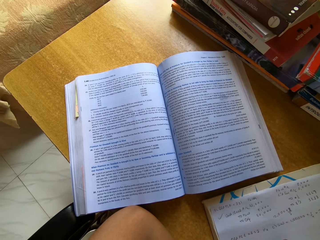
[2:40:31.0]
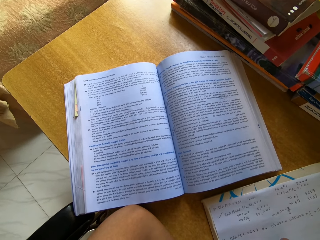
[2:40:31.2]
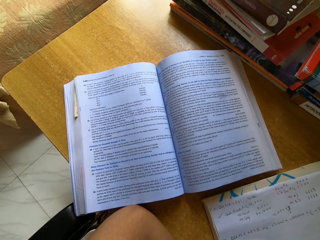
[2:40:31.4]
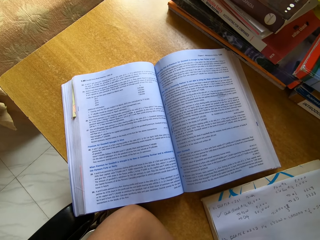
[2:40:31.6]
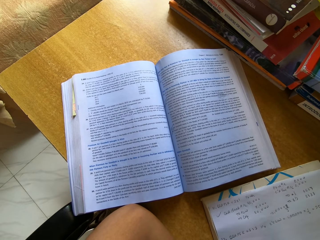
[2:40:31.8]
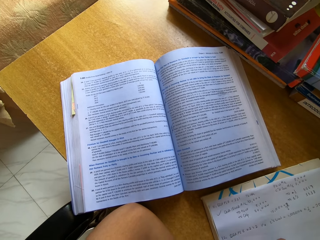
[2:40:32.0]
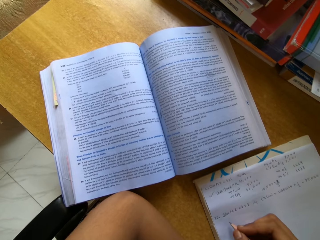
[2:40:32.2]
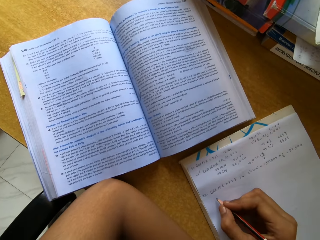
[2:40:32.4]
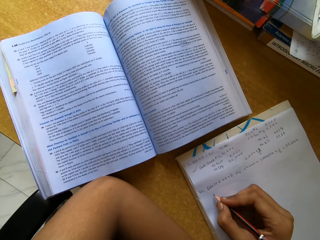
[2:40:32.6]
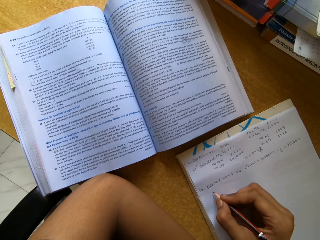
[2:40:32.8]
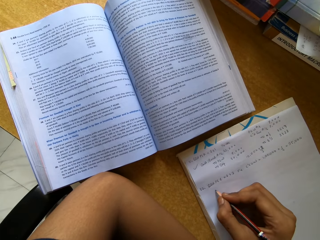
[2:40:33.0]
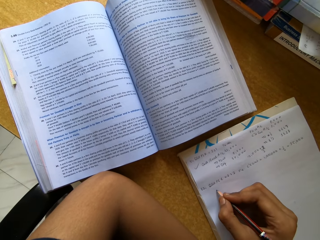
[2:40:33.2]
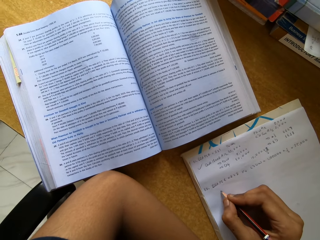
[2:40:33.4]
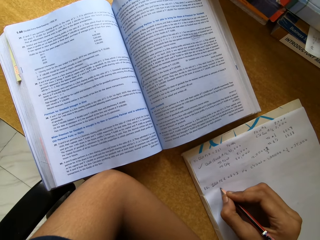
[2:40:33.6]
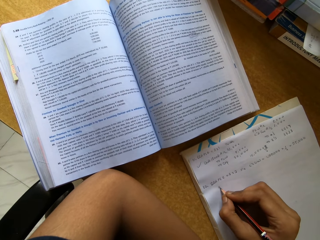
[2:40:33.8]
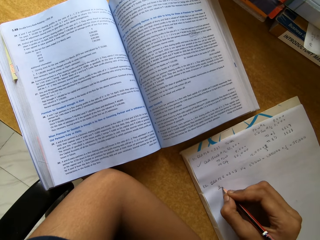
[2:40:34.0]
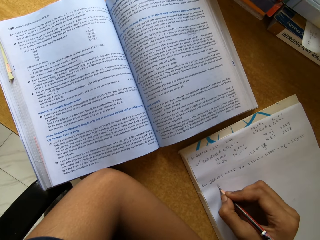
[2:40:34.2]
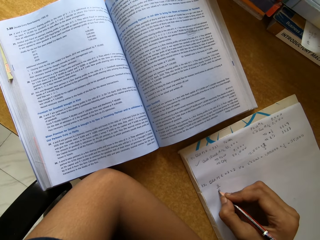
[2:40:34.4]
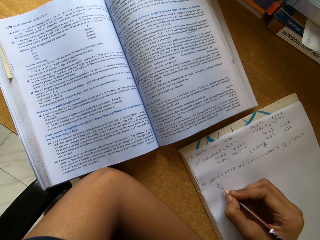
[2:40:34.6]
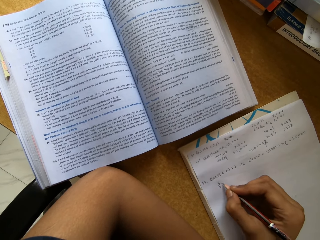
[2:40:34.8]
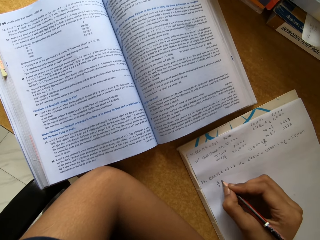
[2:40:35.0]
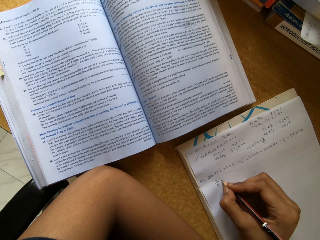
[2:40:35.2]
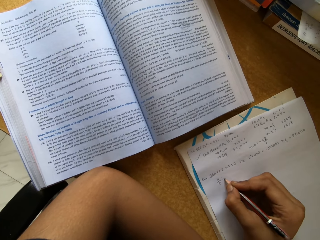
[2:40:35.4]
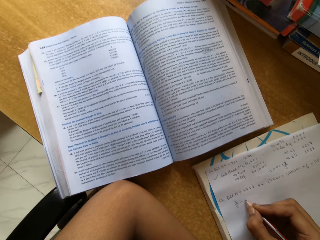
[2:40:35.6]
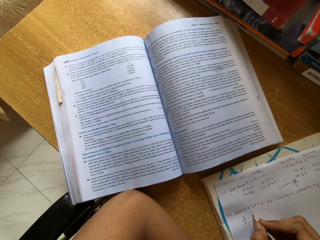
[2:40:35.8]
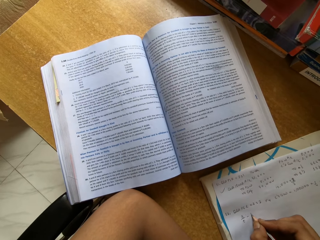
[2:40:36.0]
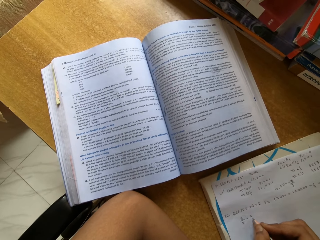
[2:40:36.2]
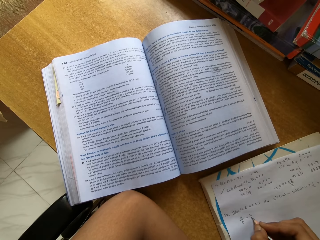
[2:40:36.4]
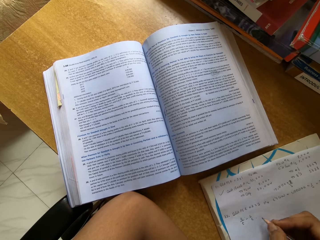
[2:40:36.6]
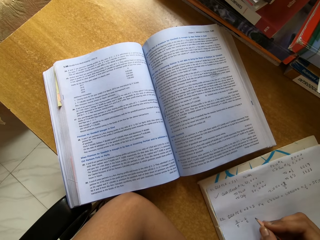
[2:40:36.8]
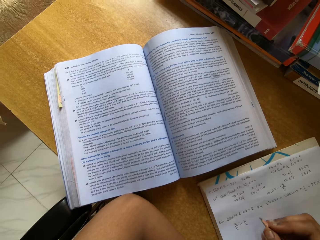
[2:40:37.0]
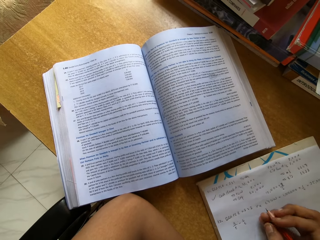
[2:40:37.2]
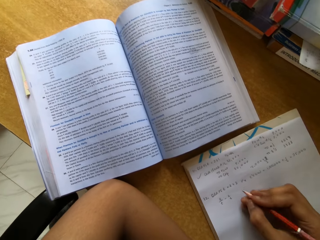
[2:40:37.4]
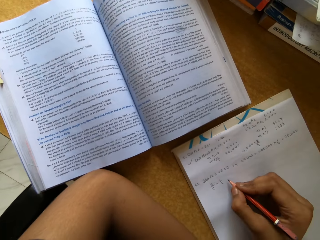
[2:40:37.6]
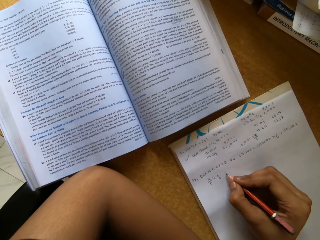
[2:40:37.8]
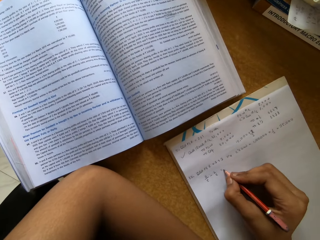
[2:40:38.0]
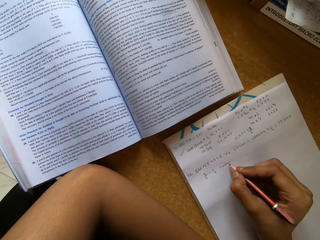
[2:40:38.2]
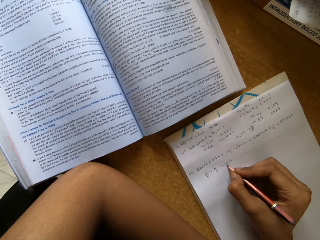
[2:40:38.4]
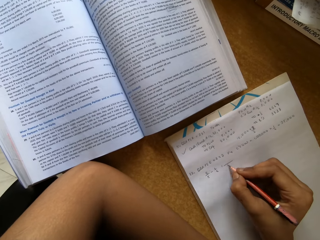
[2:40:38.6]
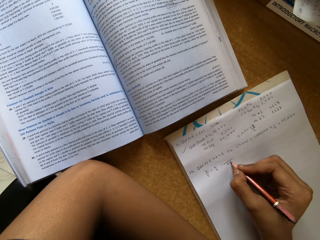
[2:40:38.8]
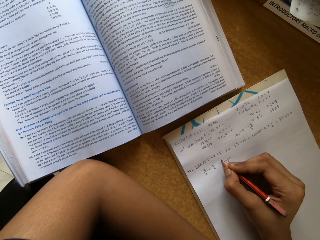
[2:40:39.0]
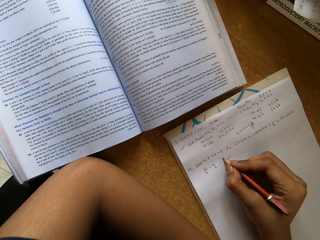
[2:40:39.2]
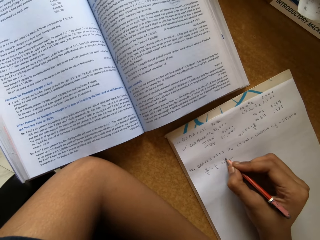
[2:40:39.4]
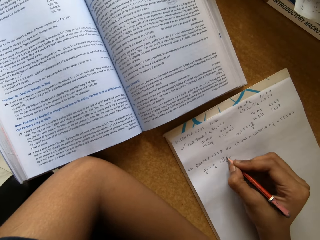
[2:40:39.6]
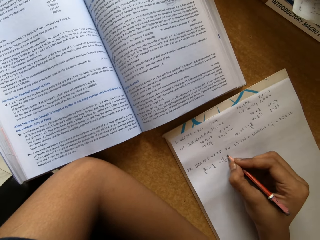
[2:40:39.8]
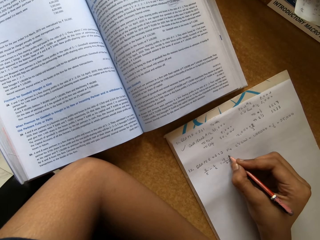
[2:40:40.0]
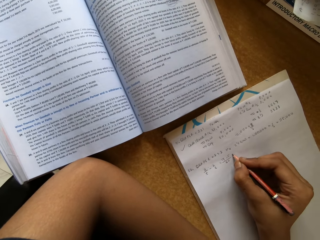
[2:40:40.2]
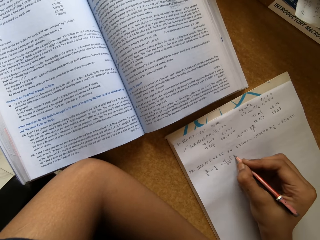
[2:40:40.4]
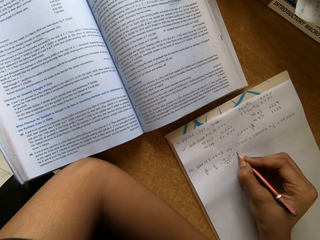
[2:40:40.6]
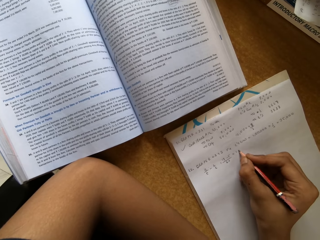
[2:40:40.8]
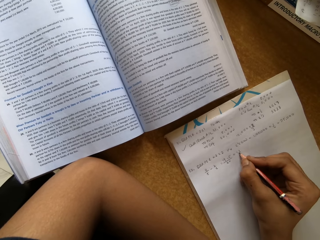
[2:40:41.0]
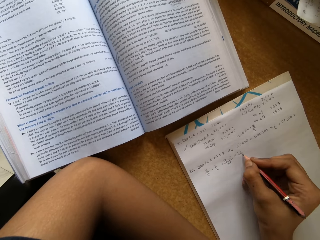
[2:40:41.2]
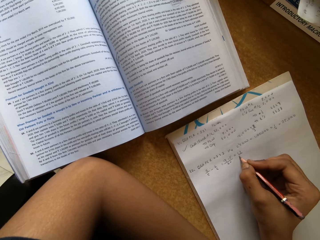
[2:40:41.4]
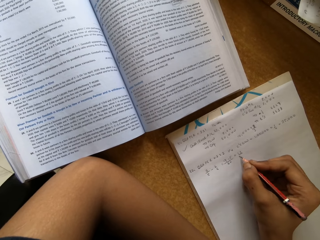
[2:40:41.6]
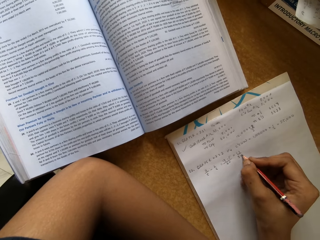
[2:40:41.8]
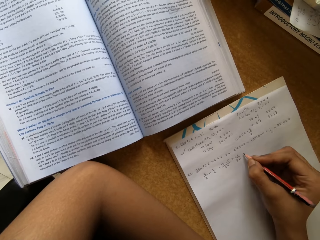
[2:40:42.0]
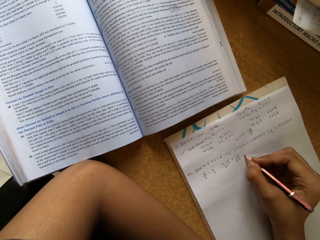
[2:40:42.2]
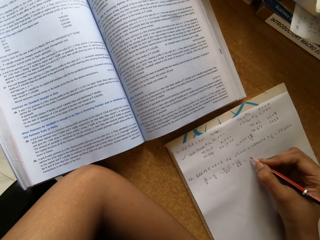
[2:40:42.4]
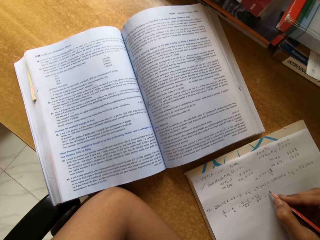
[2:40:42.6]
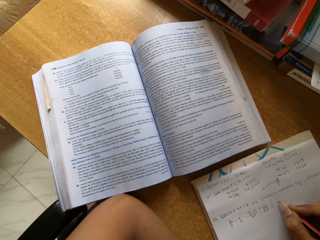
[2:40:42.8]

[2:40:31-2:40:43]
The camera wearer writes on a paper with a pencil. They write on the paper with the pencil again.

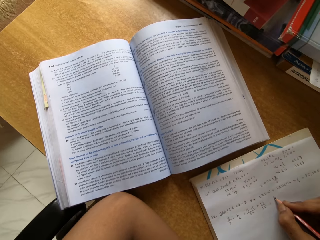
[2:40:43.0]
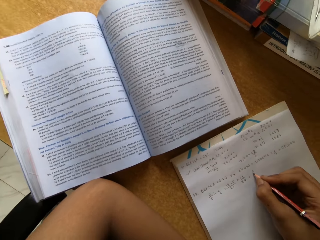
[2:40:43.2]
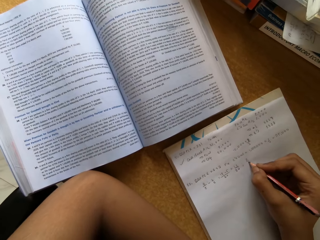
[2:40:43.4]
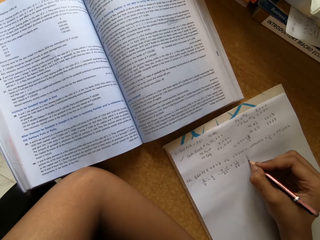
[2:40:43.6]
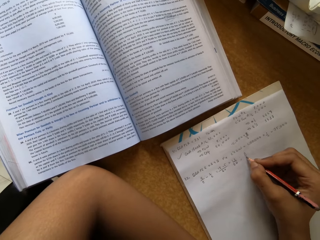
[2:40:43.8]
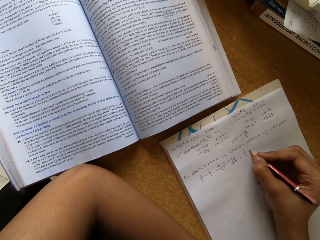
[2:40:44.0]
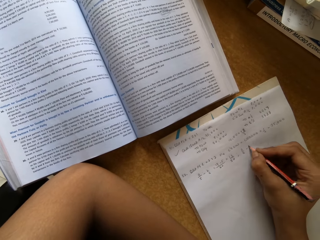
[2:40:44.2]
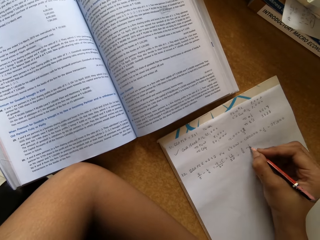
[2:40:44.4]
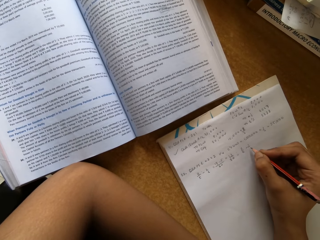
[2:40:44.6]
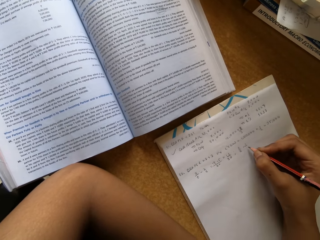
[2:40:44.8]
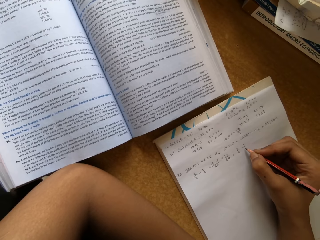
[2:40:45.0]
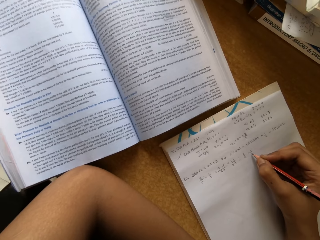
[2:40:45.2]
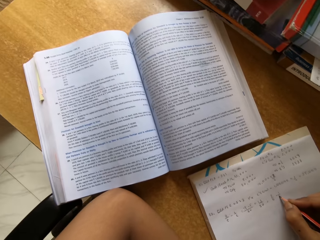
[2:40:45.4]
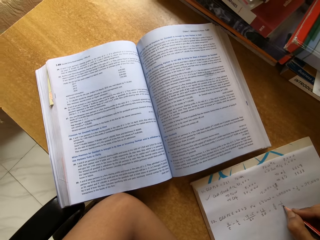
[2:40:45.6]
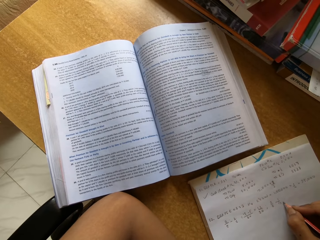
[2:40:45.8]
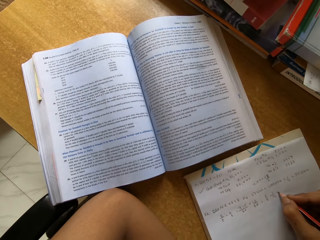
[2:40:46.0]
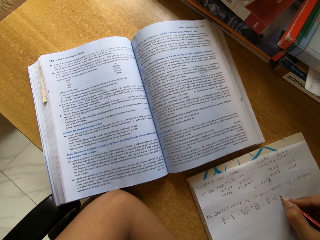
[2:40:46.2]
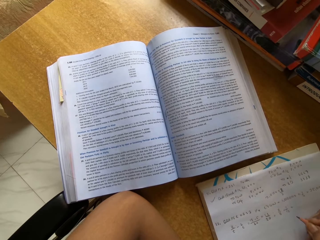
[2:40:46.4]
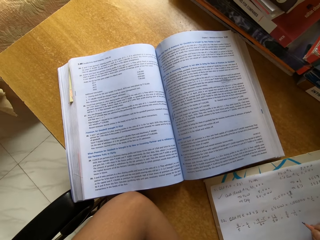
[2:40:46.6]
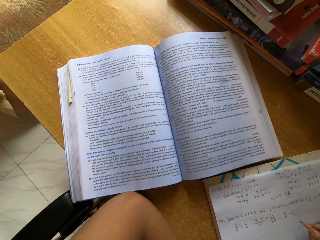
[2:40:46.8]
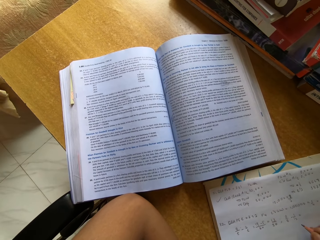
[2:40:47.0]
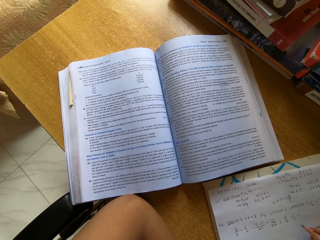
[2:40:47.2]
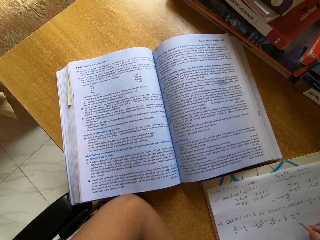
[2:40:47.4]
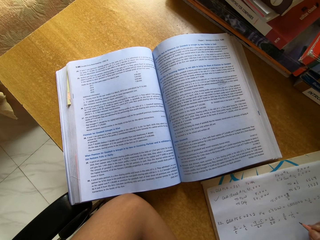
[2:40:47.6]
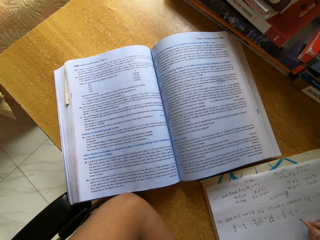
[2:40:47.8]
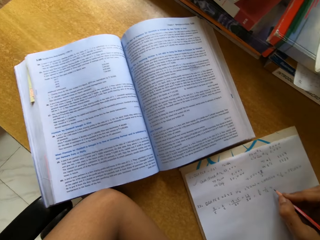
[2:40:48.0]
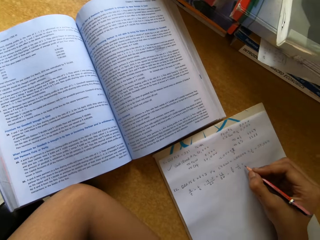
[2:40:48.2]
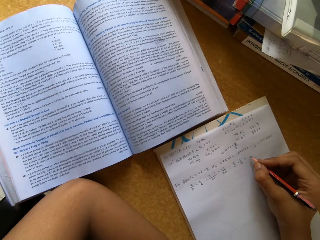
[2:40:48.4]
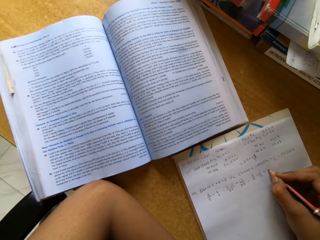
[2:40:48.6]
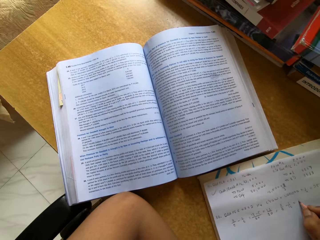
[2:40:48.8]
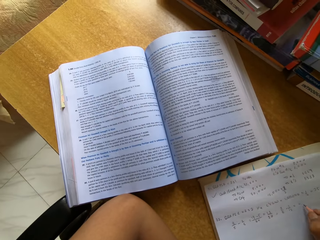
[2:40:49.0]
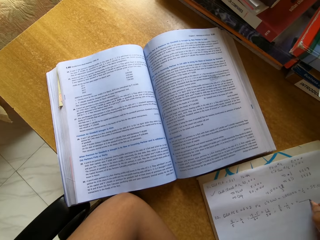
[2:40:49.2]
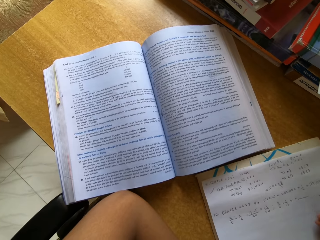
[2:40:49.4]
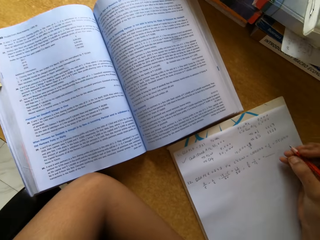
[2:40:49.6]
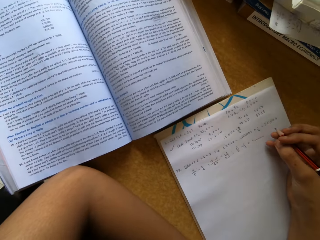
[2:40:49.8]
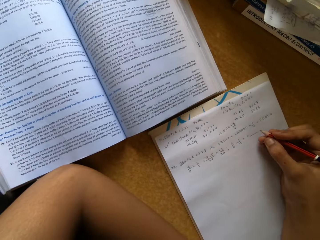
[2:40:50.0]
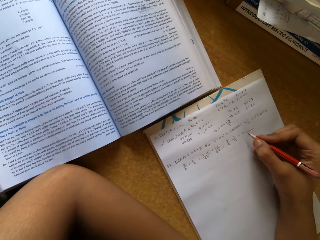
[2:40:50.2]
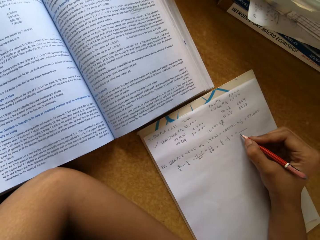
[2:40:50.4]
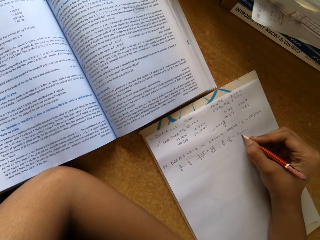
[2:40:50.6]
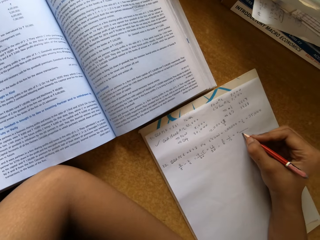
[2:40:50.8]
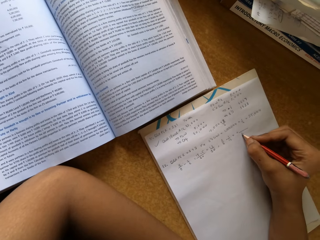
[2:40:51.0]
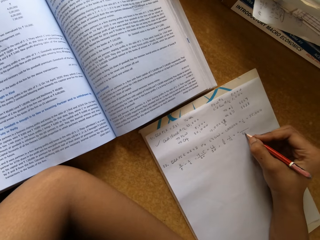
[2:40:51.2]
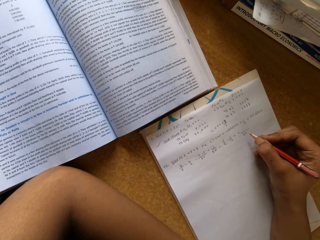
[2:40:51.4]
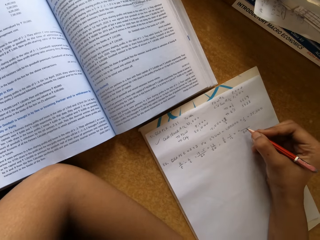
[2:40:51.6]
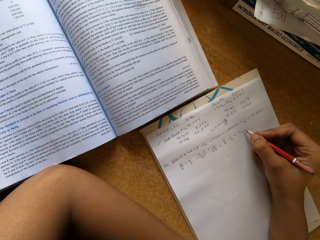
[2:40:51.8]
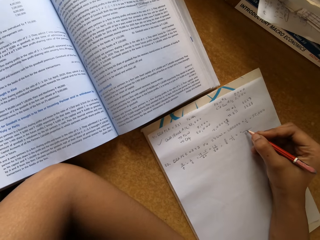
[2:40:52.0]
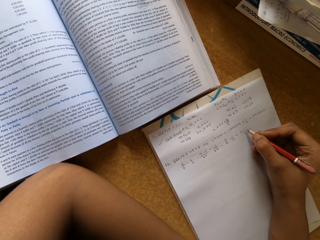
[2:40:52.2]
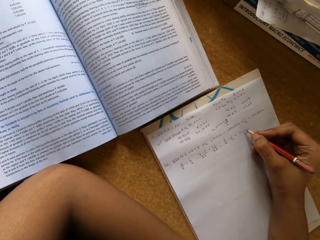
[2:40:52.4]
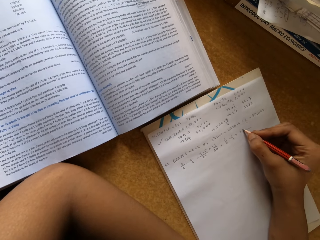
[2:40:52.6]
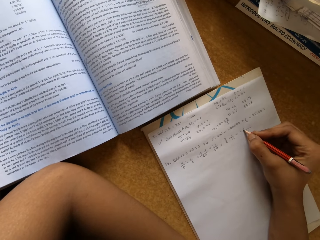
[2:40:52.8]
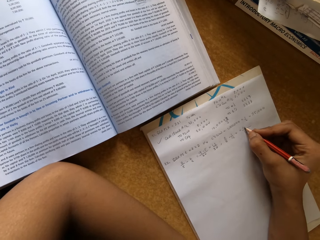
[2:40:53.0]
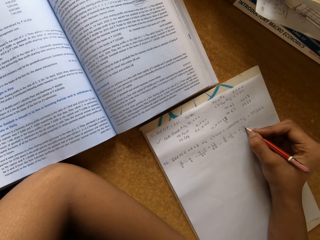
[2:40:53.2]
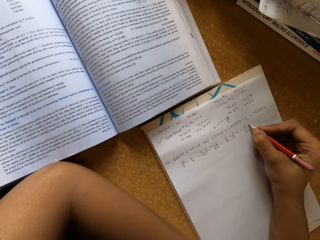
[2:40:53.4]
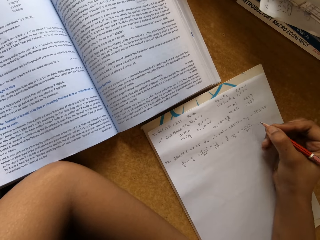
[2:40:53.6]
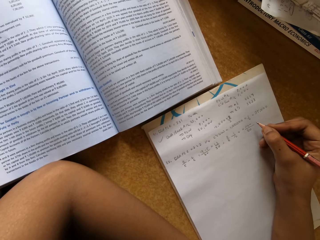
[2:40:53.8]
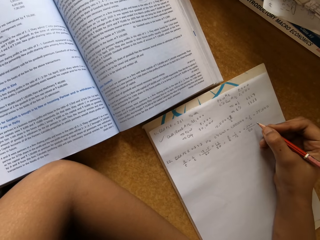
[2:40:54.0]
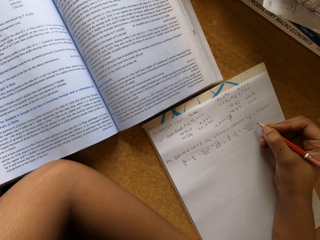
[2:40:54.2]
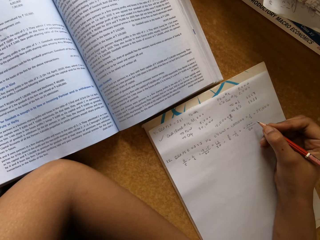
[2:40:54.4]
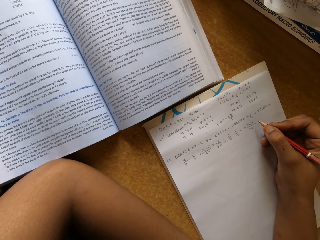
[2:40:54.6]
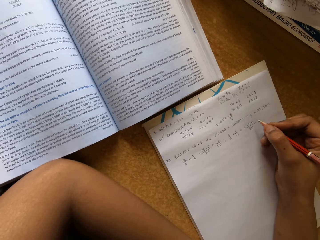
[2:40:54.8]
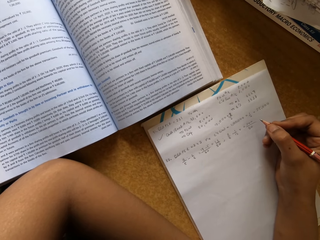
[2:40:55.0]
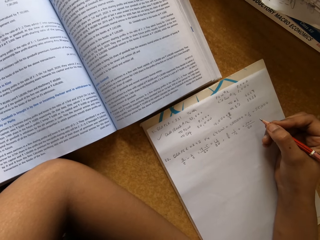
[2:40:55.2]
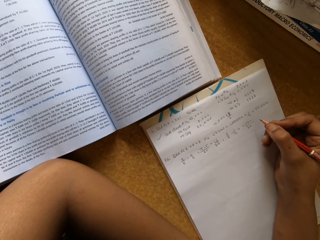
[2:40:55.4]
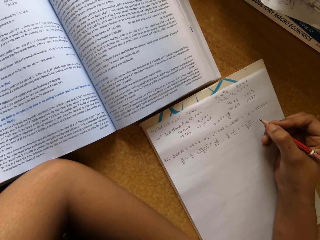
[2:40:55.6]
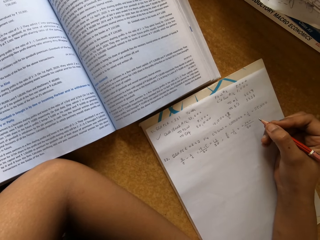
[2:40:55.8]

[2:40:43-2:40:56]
The camera wearer writes on a paper with a pencil repeatedly. They read a text book.
